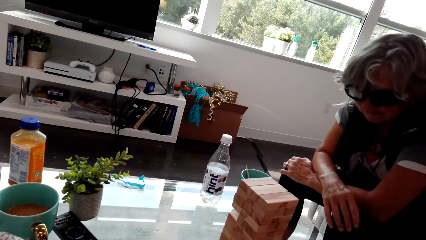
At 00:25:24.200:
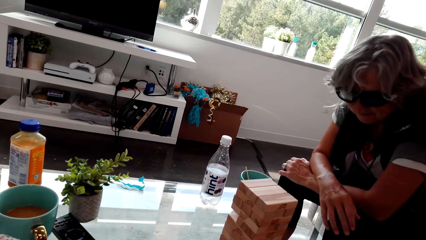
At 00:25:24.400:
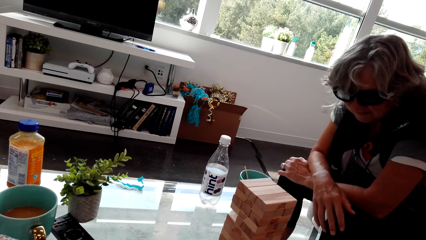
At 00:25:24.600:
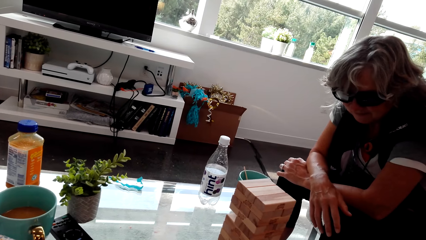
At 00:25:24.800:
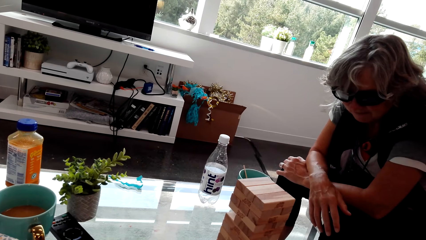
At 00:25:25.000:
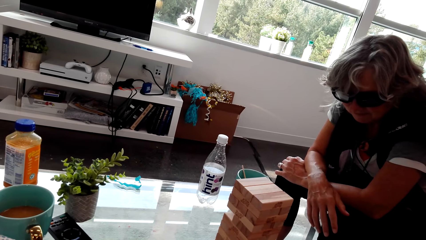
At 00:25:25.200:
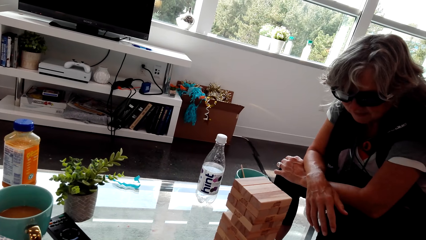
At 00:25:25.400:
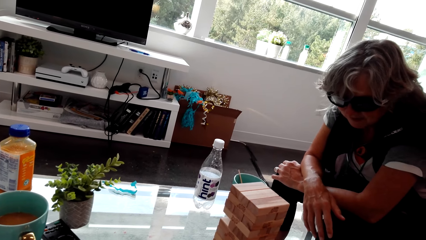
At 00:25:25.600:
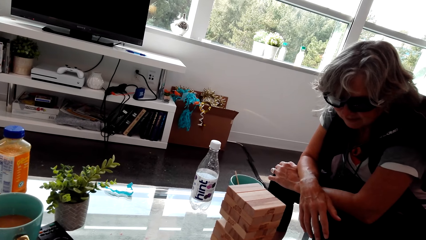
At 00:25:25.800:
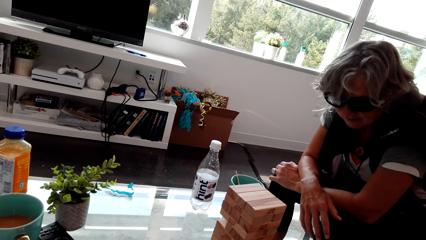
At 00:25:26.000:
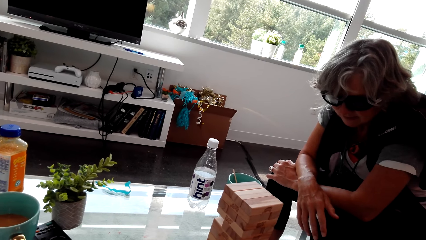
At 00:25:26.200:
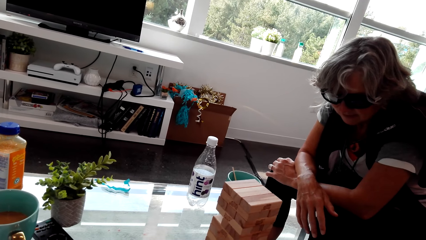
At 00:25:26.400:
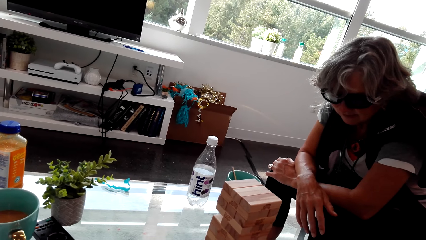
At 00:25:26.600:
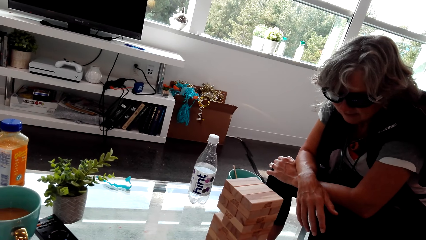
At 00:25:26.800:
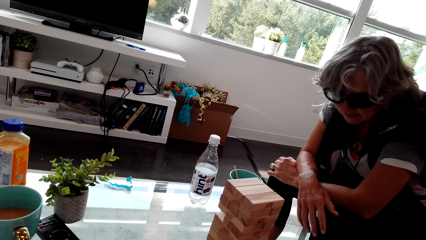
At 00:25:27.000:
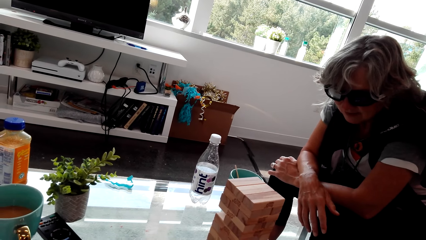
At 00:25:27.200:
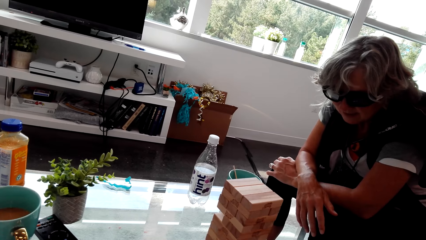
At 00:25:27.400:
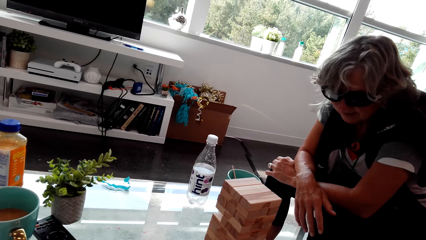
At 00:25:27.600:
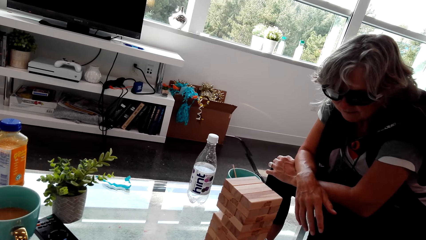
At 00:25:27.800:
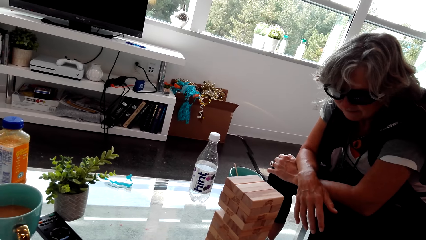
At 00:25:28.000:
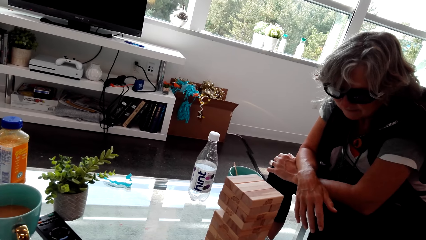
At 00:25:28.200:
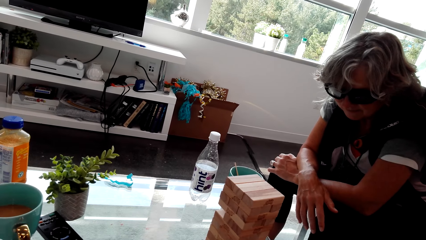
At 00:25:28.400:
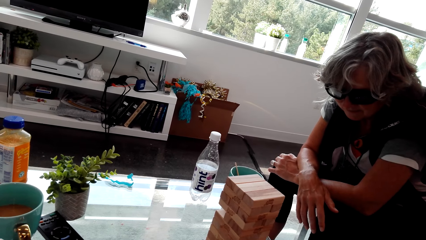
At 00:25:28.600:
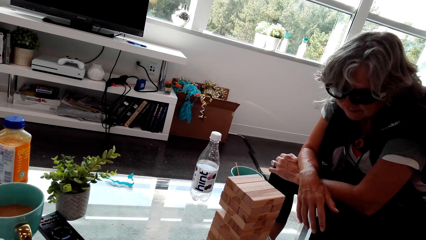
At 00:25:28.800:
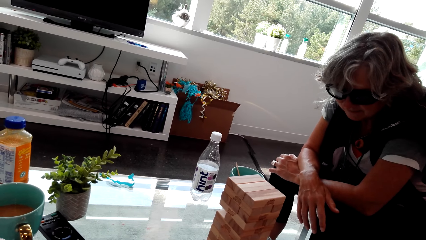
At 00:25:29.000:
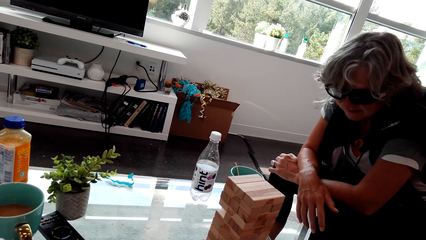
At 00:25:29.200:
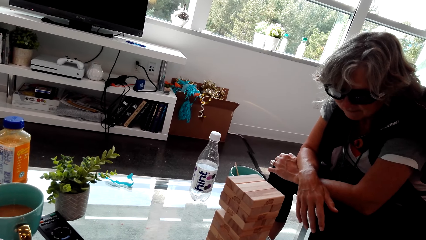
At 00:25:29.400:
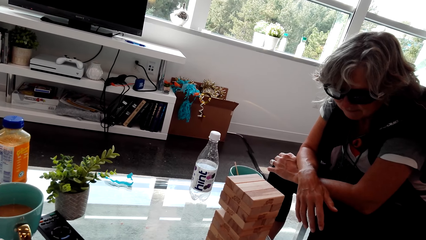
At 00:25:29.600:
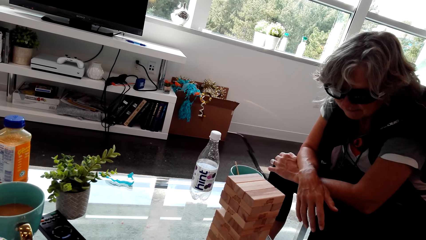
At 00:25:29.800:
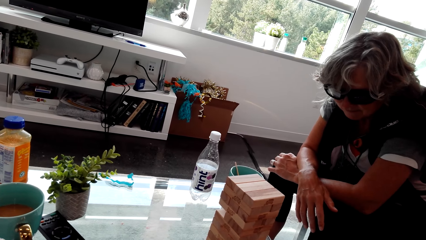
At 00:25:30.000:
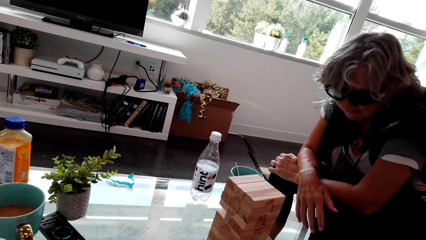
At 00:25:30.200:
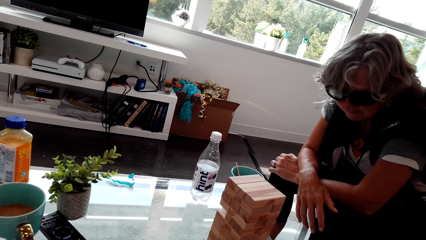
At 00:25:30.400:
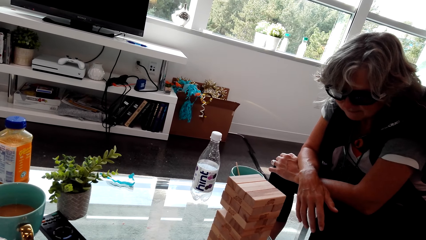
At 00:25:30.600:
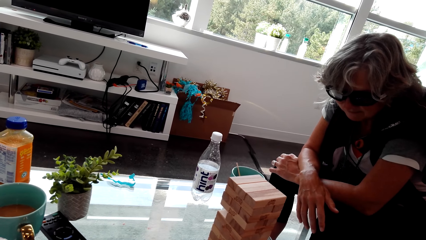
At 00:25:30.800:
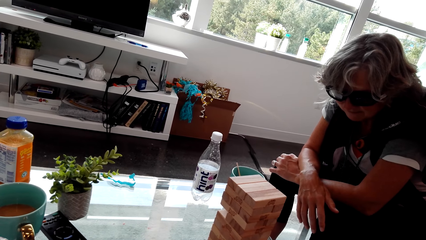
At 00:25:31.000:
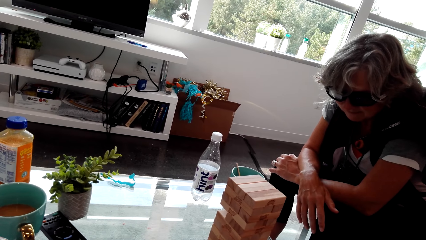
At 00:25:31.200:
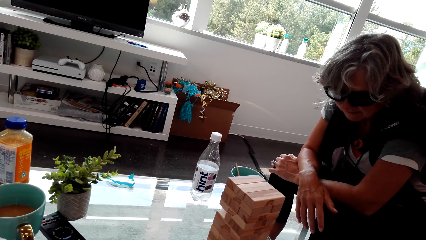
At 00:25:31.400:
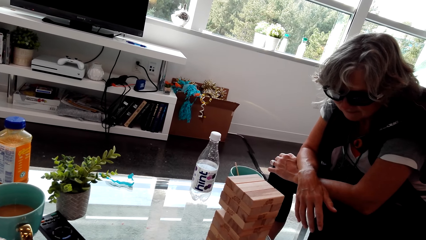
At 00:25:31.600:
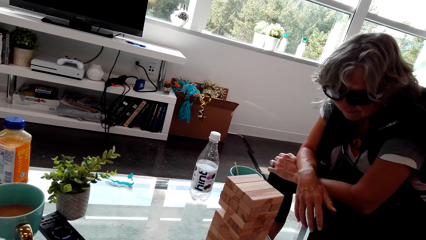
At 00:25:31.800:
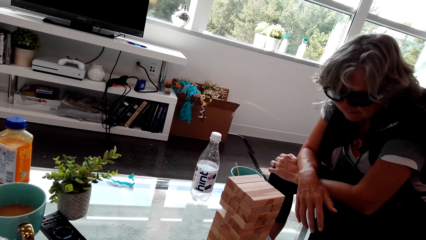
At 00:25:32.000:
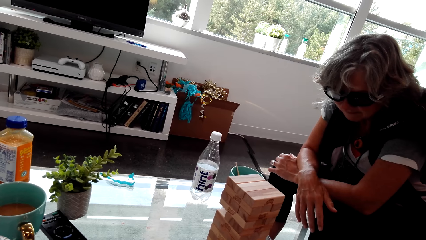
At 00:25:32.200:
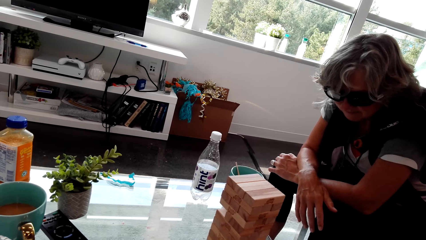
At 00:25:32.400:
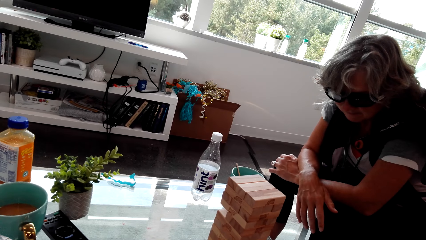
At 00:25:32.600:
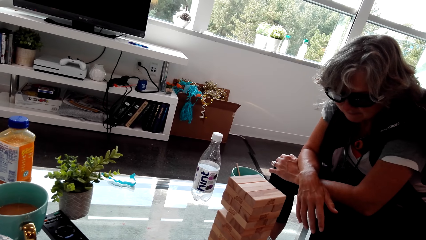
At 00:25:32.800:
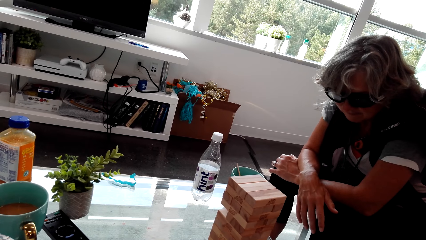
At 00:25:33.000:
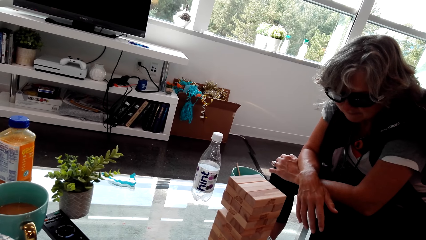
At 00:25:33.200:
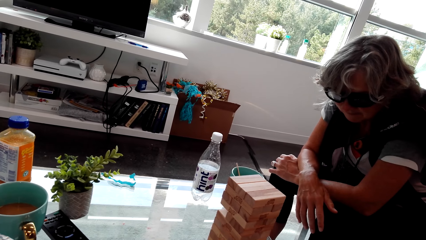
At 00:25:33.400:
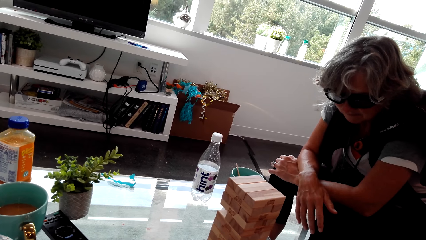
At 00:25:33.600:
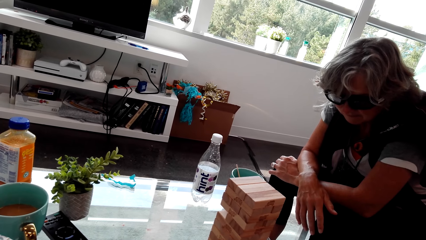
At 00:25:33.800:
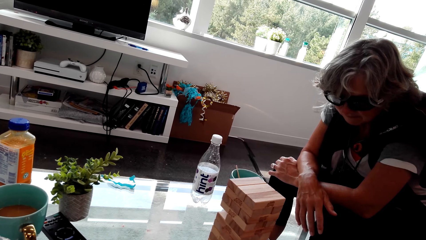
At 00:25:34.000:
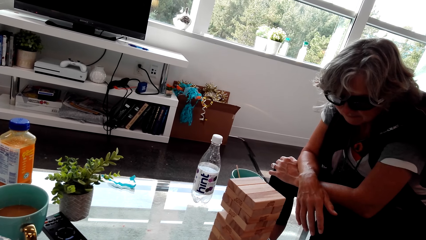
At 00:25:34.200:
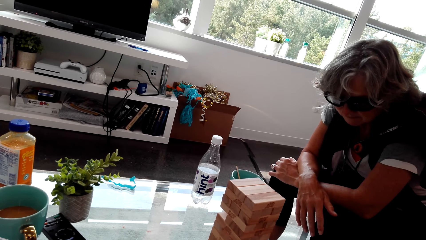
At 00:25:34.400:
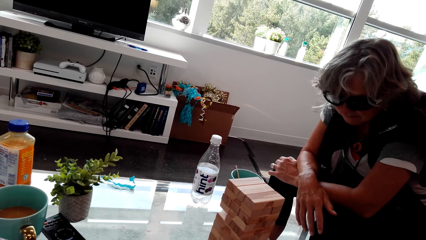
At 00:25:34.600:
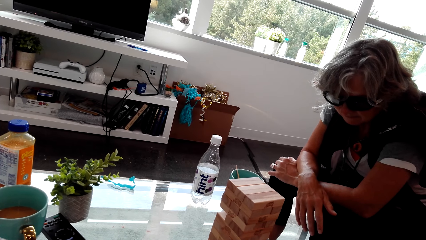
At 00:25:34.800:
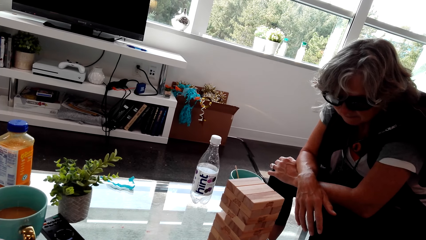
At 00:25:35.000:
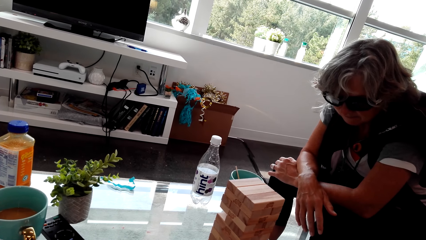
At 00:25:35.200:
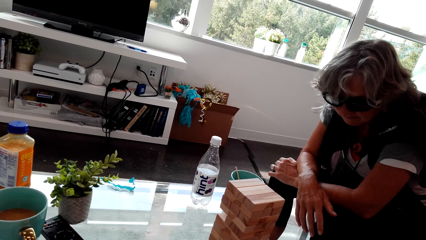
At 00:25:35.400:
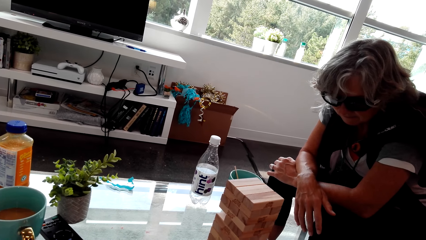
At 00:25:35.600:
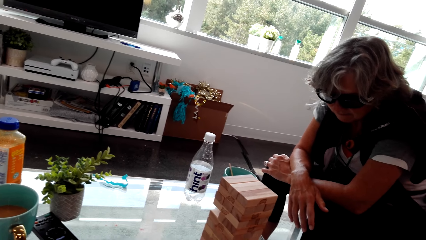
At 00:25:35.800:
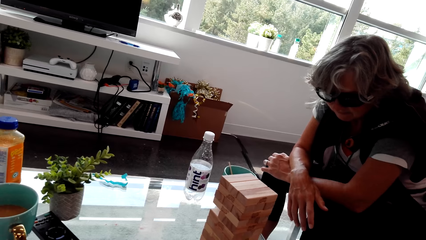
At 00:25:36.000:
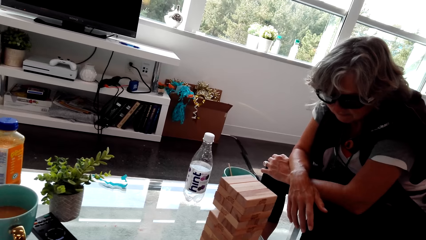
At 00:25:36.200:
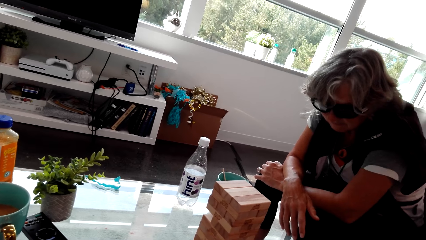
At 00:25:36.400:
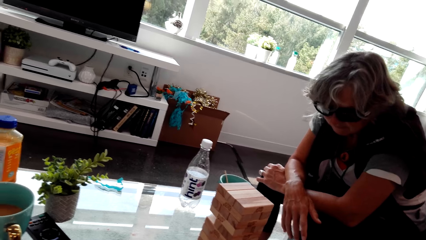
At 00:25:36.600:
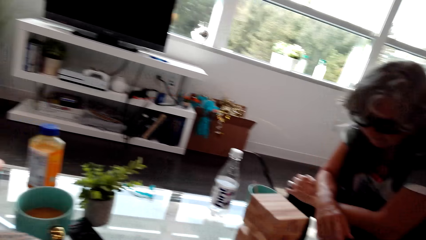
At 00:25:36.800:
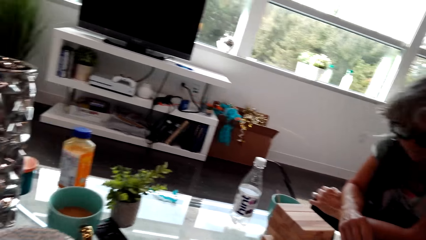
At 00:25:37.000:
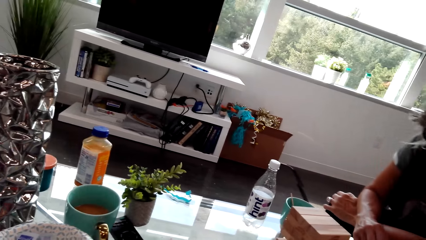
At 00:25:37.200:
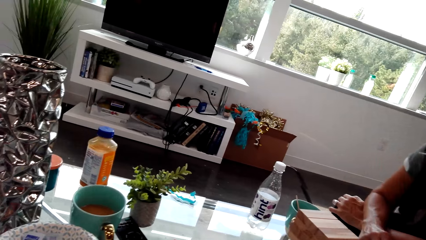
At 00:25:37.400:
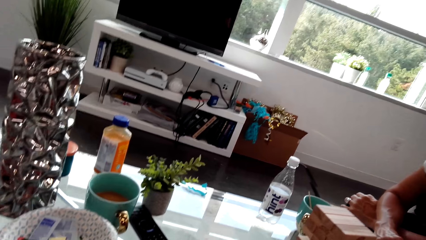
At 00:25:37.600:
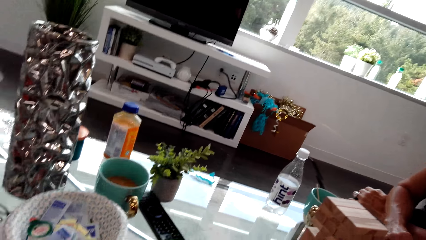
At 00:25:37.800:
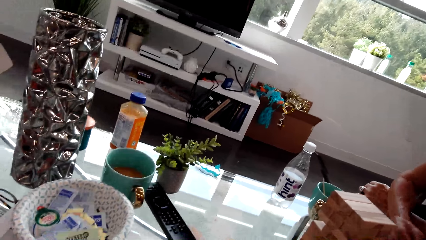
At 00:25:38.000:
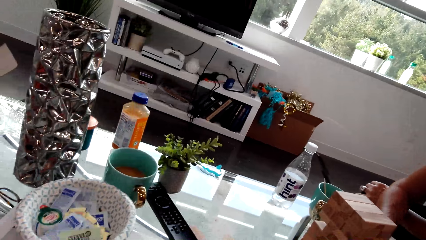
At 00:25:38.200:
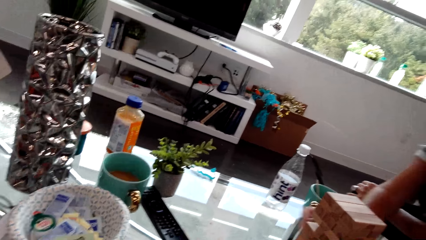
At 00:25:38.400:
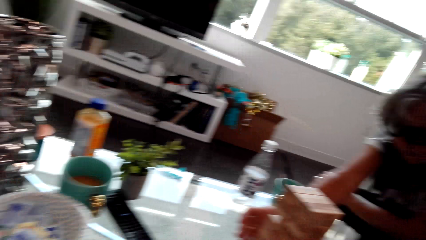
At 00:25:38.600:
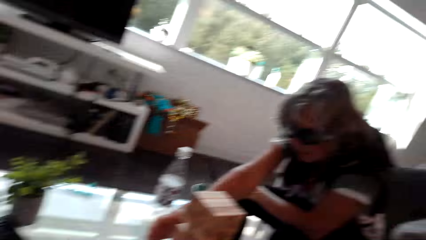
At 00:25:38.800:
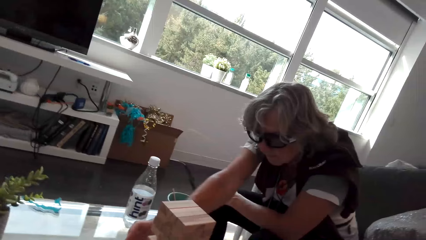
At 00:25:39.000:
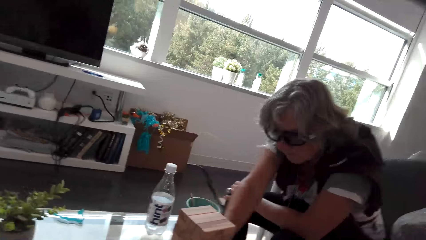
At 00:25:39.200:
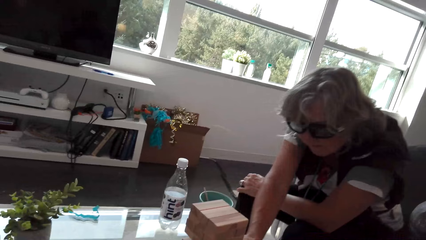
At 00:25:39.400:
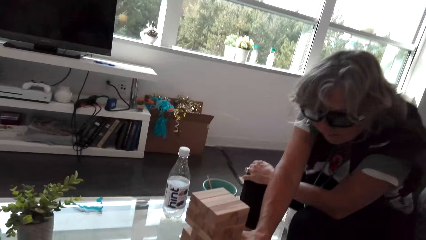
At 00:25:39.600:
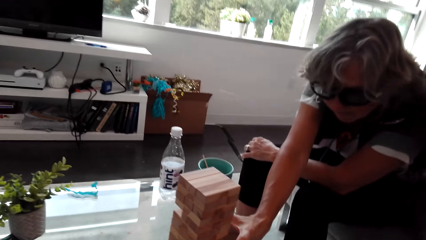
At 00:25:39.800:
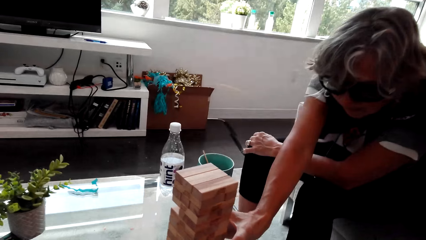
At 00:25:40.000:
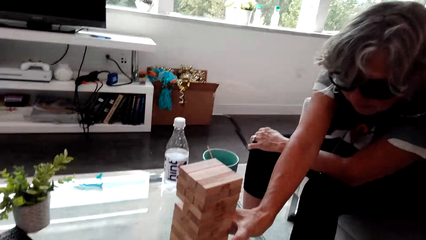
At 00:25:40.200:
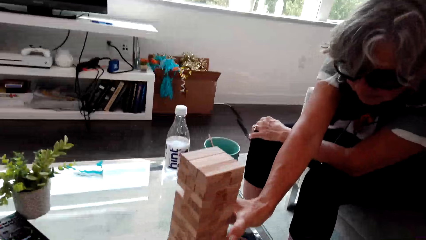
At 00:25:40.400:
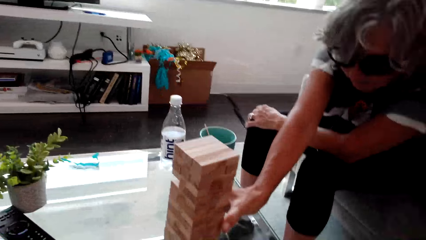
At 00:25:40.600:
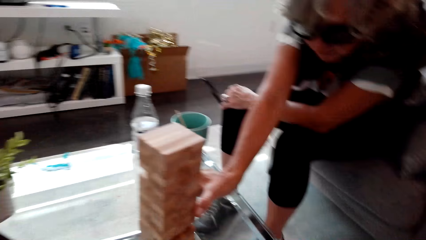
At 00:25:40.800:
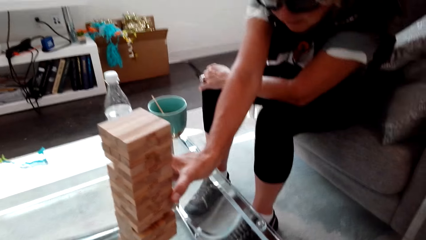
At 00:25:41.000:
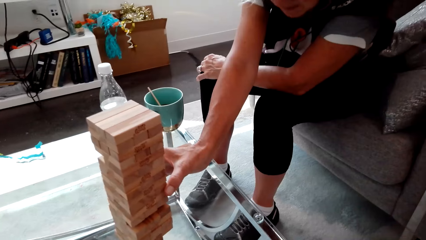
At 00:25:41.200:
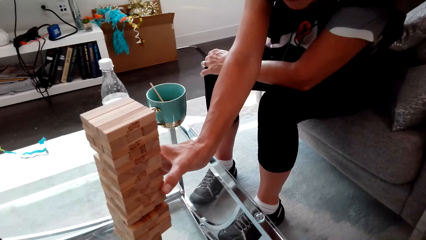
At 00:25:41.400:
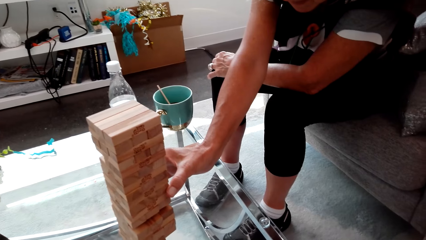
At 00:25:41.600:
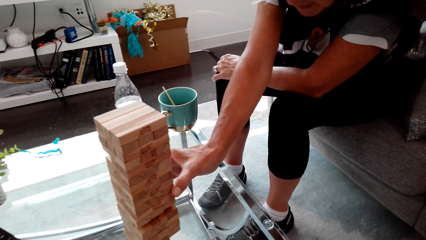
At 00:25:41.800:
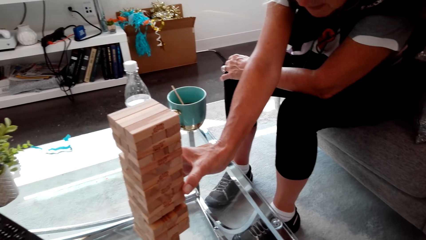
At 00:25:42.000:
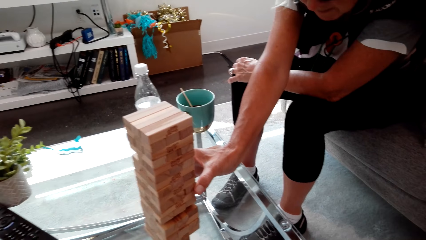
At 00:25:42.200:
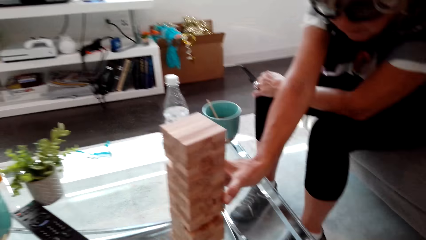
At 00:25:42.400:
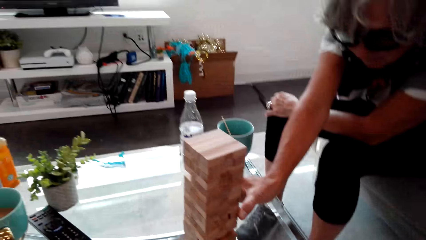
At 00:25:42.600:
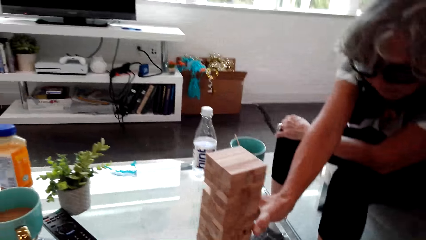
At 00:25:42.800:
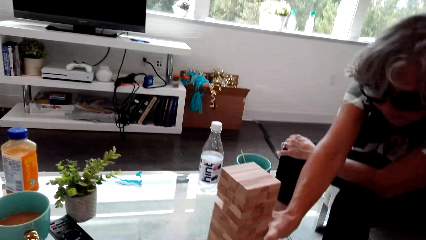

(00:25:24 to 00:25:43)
The camera wearer looks around and talks with a lady. They look at the lady. The lady plays the trembling tower game. The camera wearer looks around and talks with the lady. The lady holds the product.
